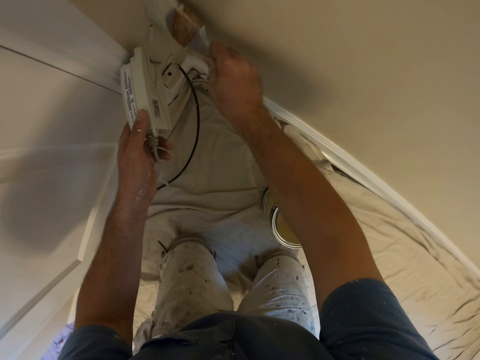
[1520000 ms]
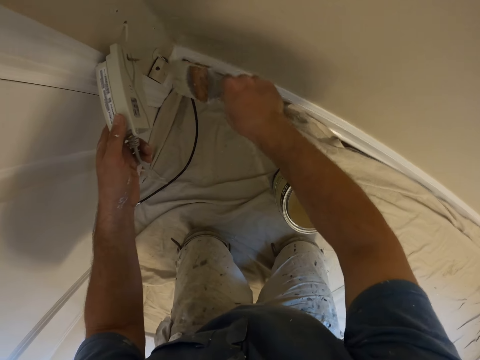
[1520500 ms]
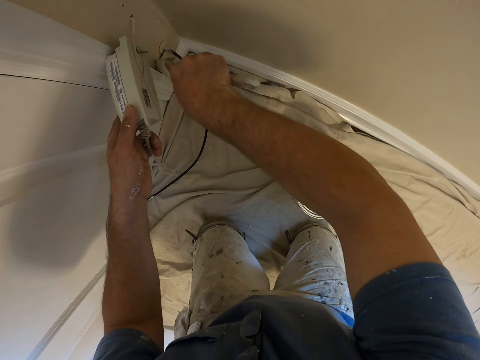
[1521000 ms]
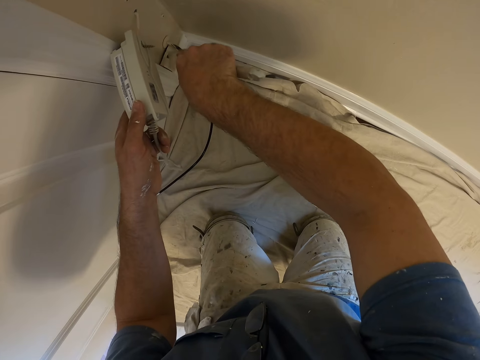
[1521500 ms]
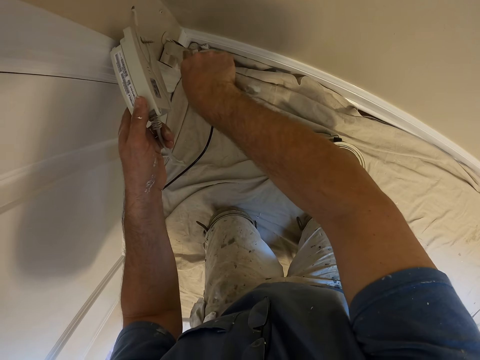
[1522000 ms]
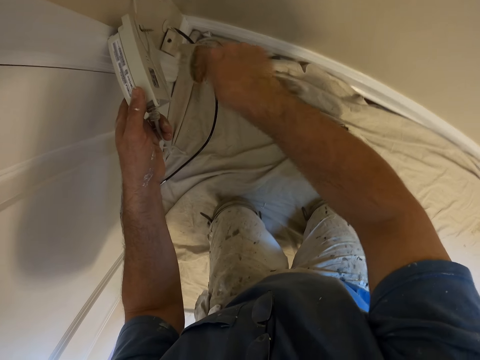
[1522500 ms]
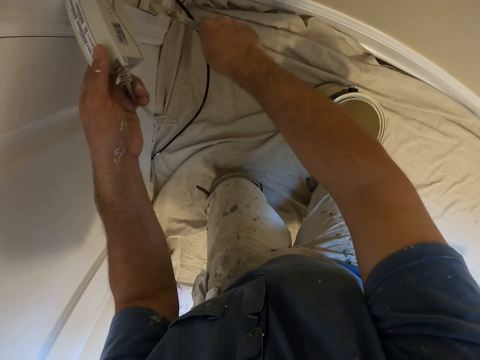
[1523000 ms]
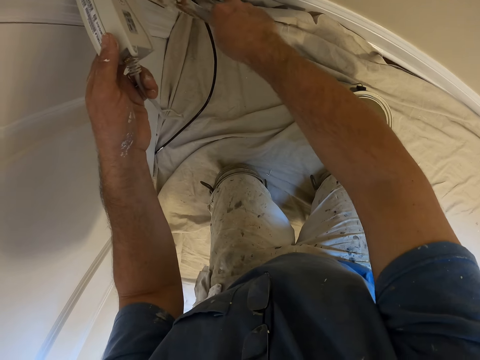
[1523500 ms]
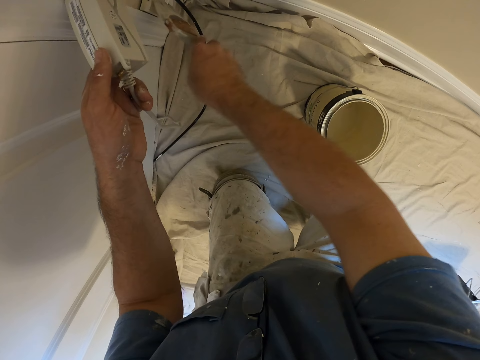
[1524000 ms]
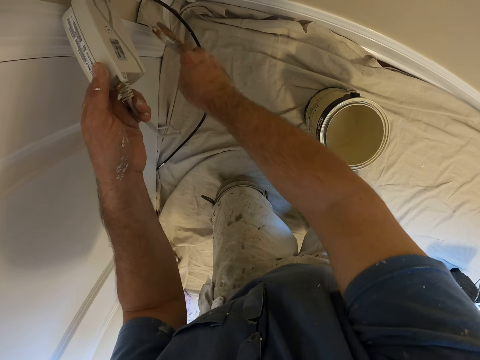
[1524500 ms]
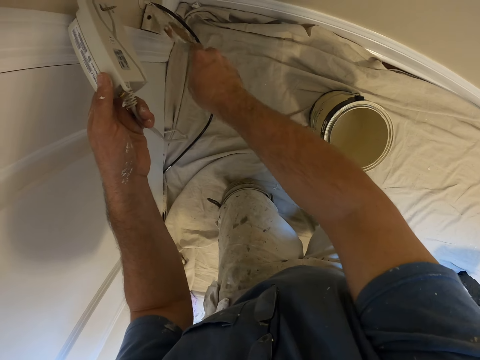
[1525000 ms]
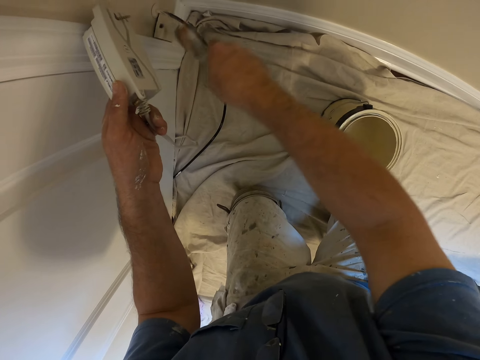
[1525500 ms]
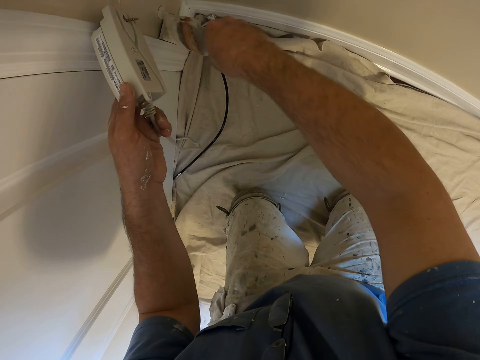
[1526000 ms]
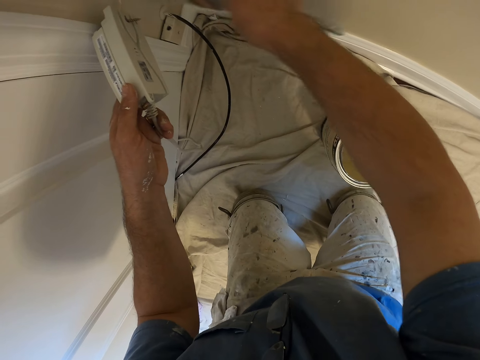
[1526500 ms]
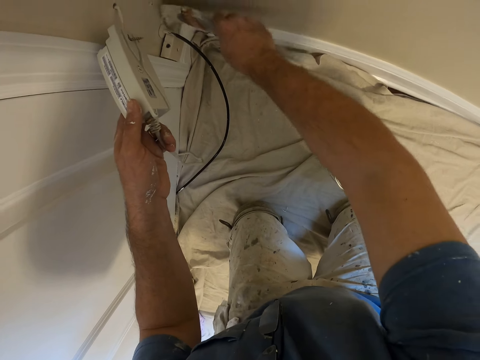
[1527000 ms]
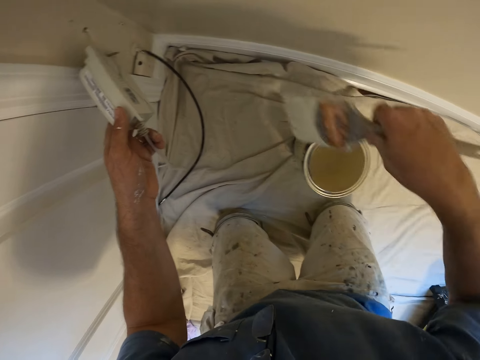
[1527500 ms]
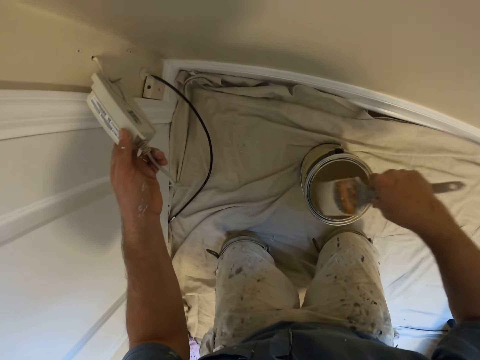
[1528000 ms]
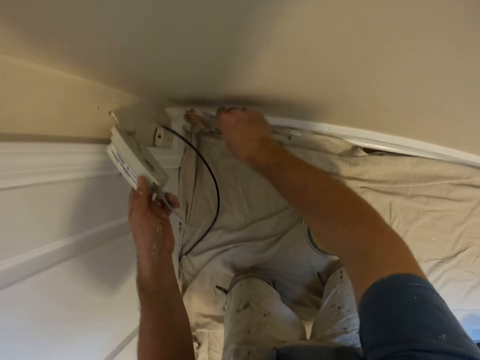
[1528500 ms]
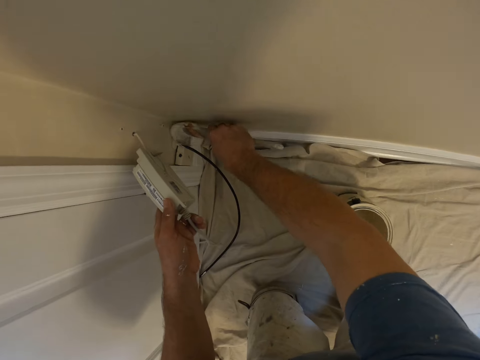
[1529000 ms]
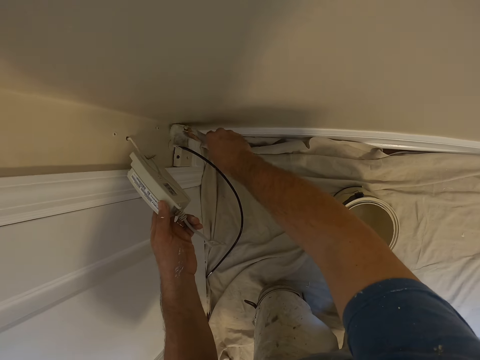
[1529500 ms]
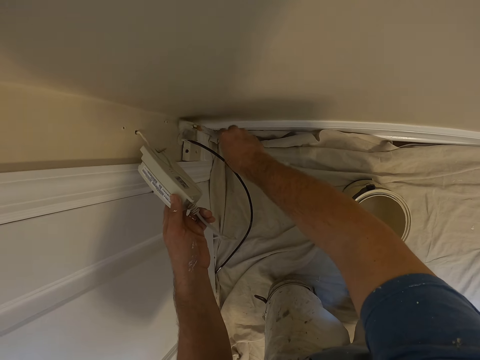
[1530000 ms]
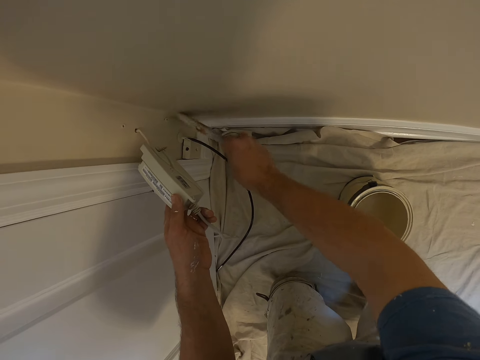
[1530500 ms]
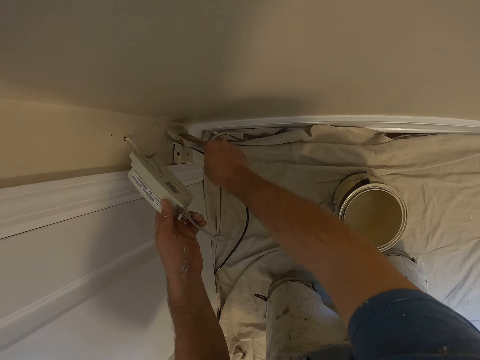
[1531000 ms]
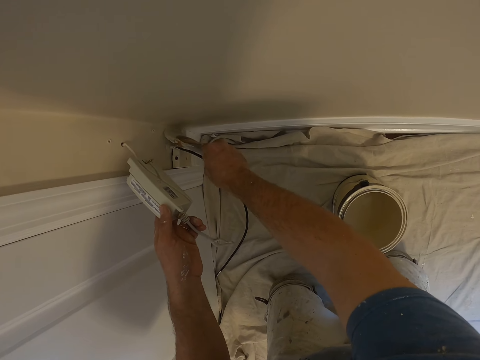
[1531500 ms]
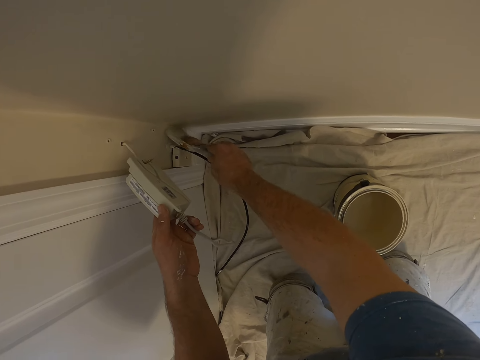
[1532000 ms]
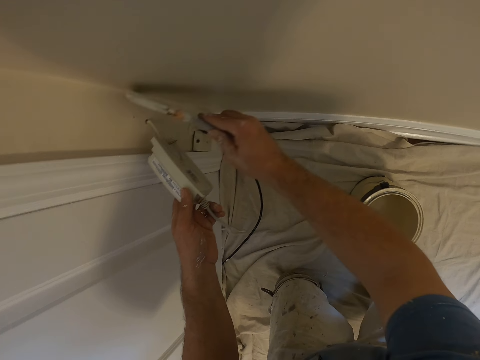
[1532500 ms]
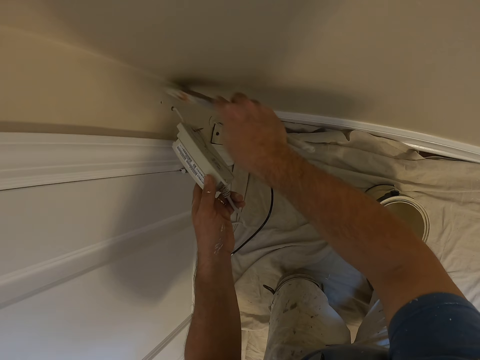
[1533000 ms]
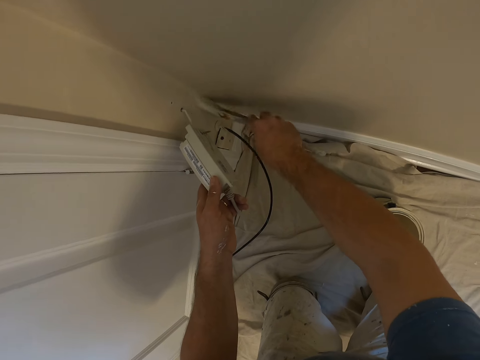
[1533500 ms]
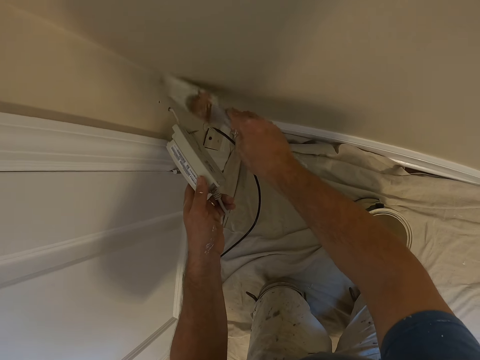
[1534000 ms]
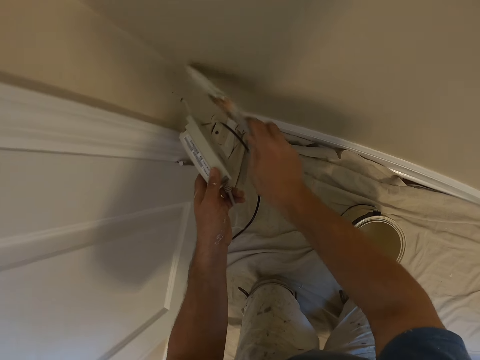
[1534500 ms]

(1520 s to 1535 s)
The camera wearer dips the paint brush into the paint bucket. They paint the wall with the paint brush.

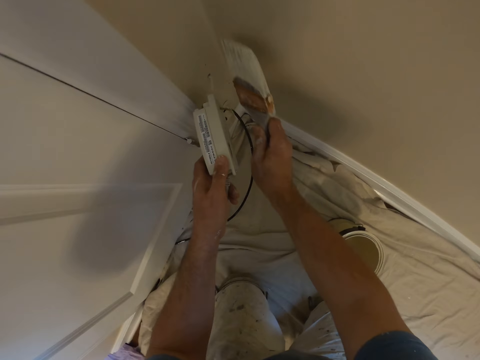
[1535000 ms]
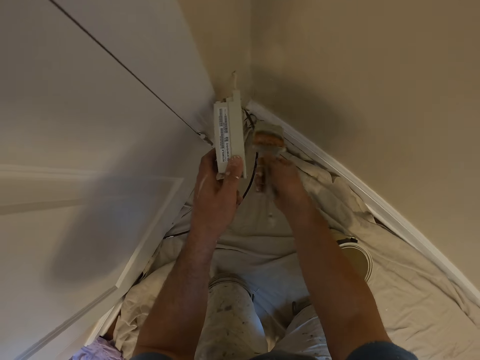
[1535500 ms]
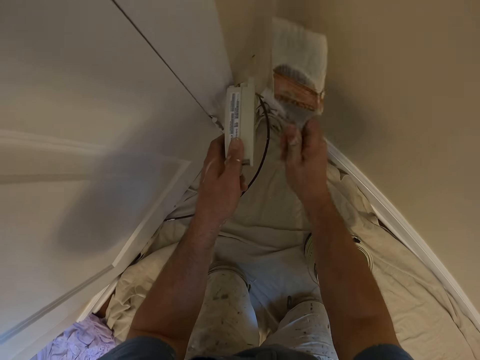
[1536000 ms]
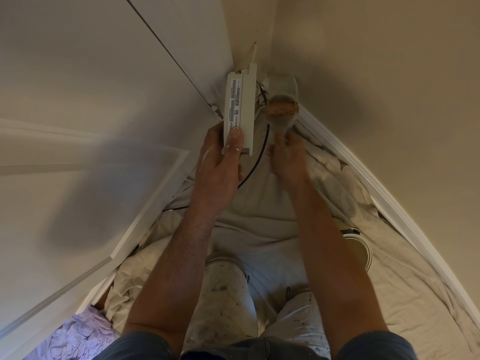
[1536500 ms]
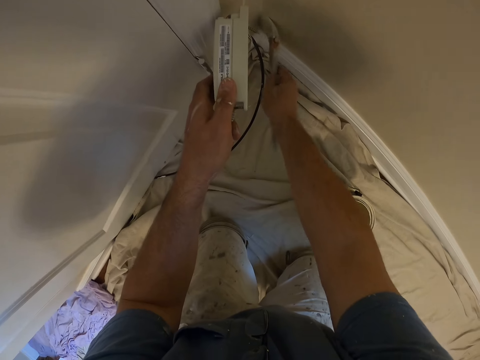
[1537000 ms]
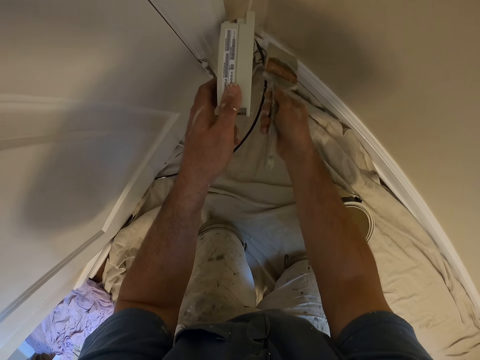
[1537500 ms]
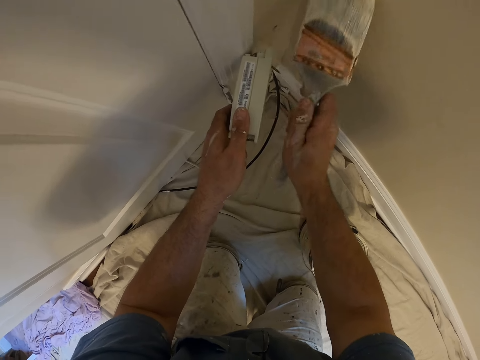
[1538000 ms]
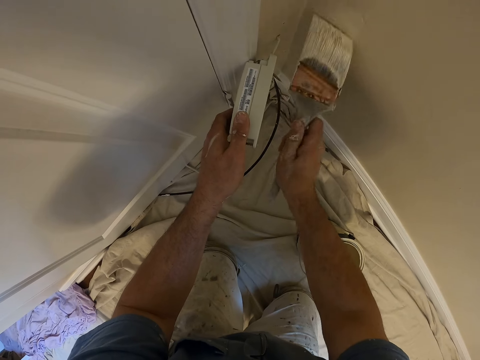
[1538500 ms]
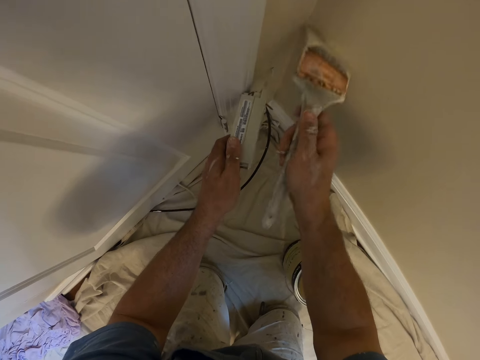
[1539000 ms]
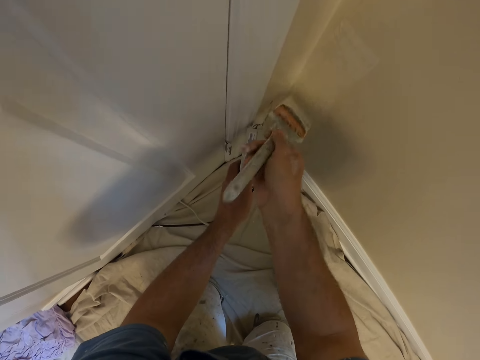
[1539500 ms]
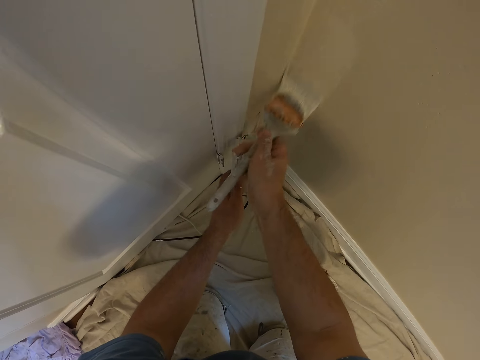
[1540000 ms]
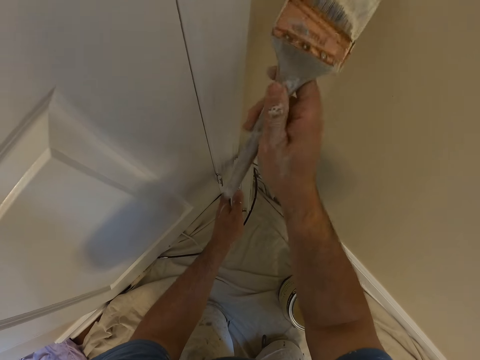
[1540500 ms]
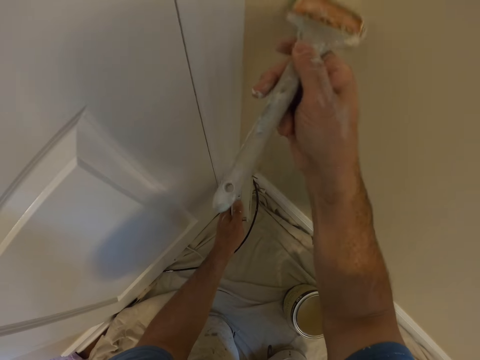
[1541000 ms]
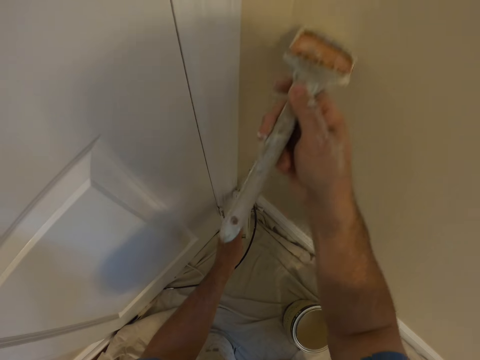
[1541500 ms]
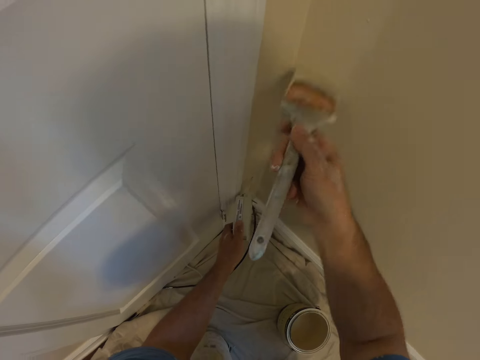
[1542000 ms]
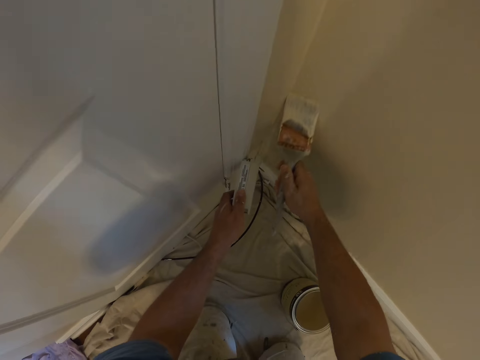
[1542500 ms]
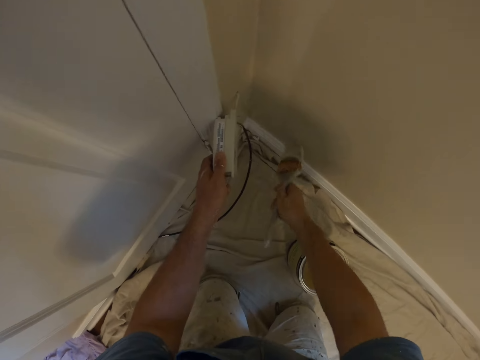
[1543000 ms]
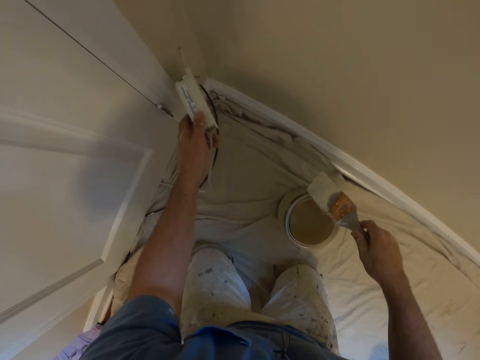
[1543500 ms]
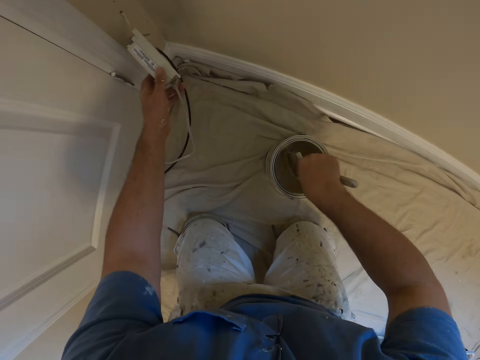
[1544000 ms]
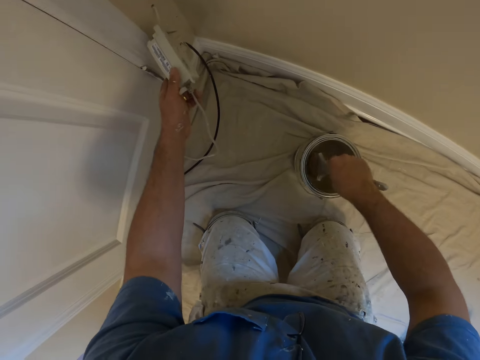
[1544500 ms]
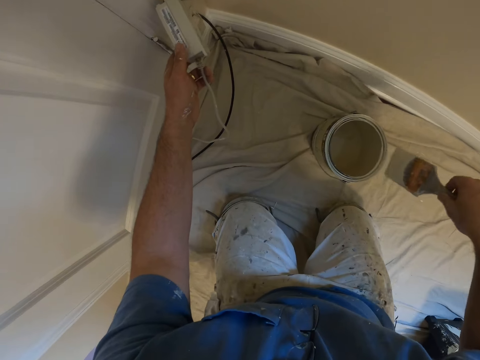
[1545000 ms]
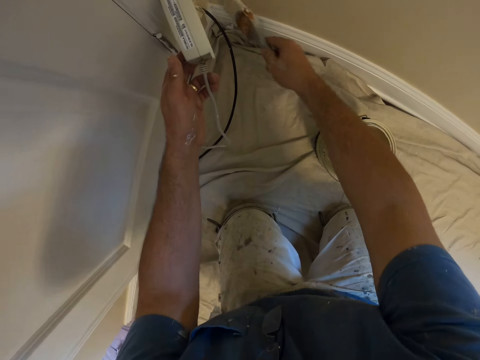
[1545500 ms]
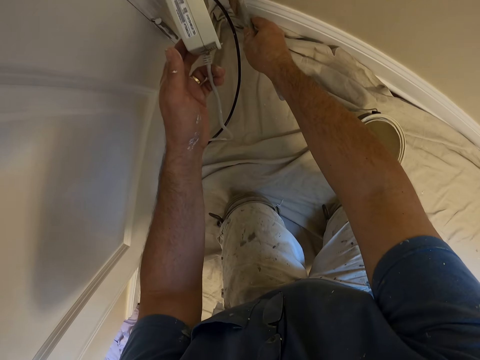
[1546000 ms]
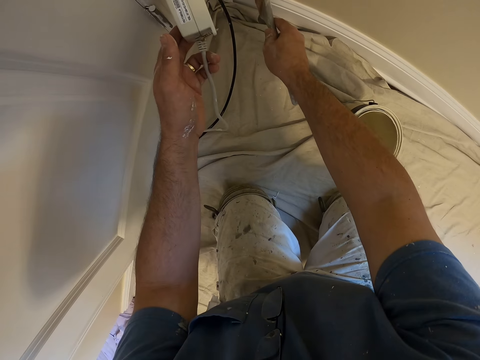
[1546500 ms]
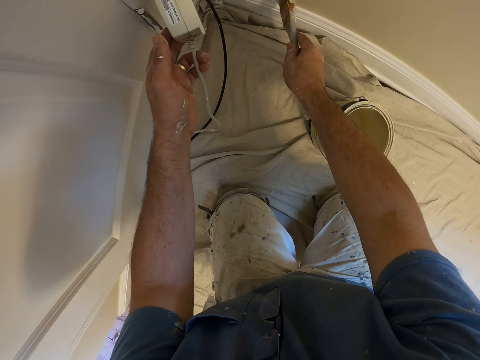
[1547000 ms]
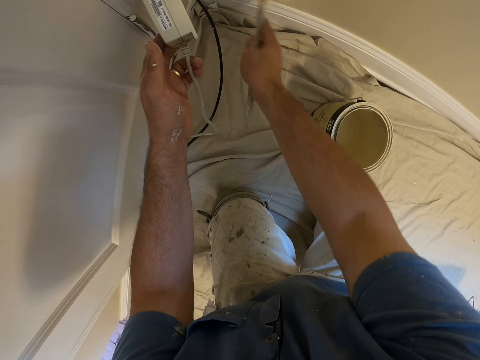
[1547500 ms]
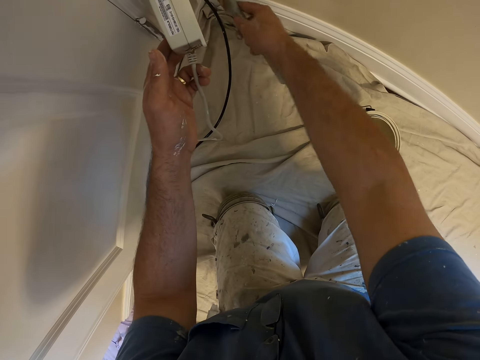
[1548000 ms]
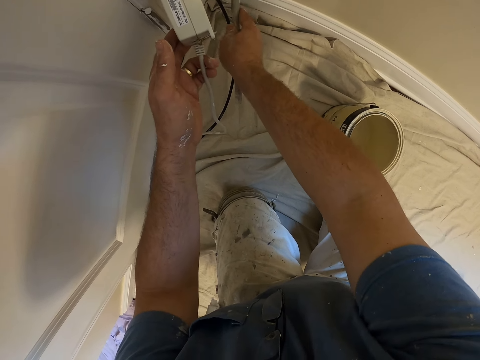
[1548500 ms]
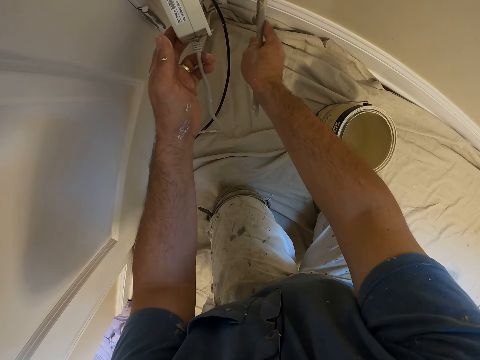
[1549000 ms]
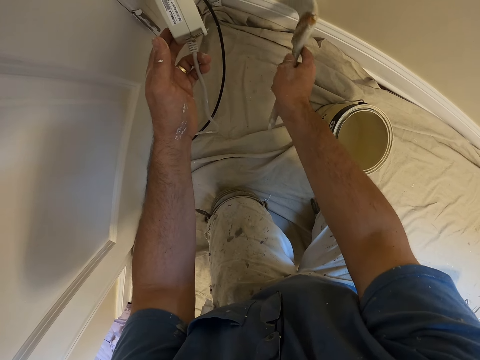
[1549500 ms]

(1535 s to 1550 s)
The camera wearer dips the paint brush into the paint bucket. They paint the wall with the paint brush.
